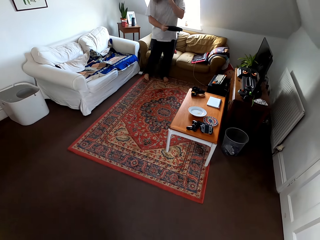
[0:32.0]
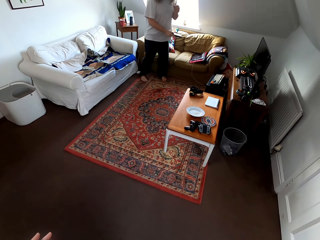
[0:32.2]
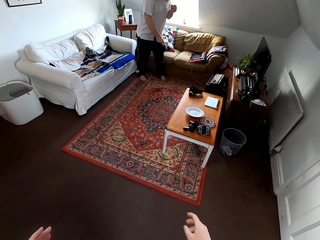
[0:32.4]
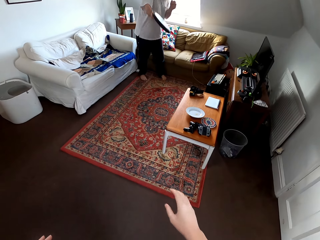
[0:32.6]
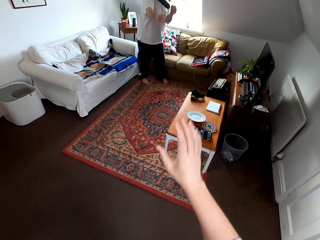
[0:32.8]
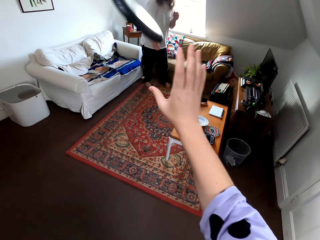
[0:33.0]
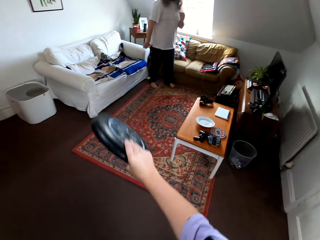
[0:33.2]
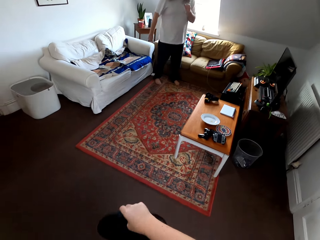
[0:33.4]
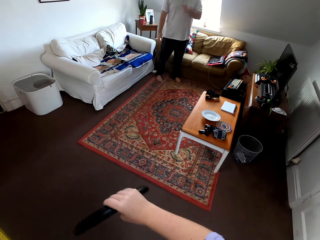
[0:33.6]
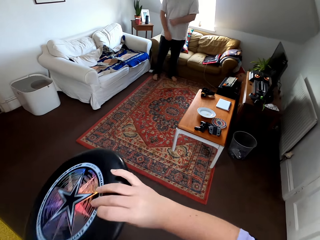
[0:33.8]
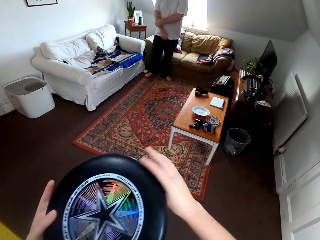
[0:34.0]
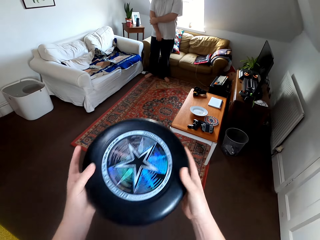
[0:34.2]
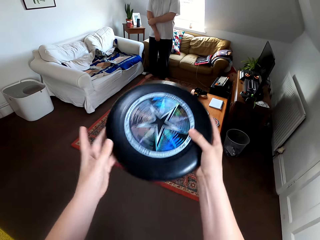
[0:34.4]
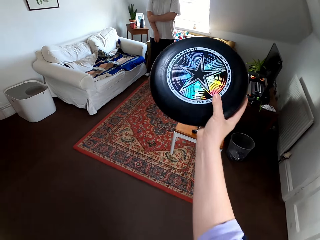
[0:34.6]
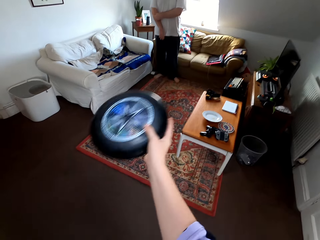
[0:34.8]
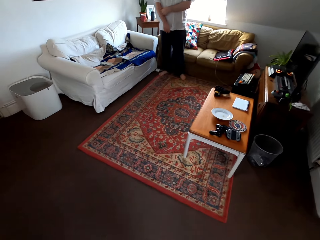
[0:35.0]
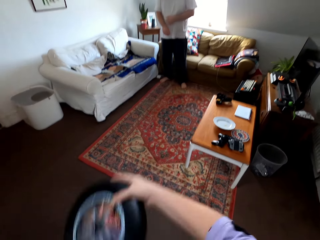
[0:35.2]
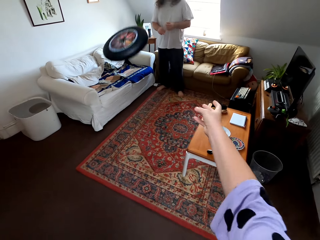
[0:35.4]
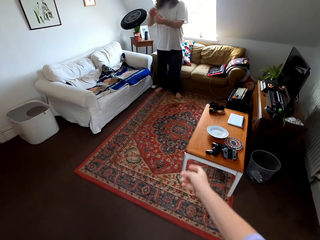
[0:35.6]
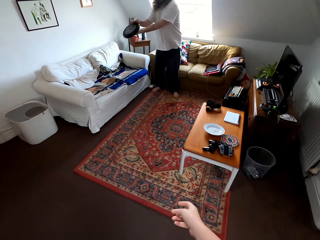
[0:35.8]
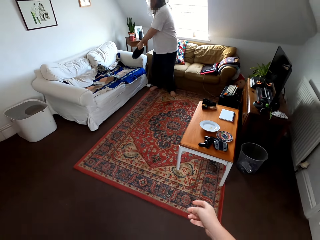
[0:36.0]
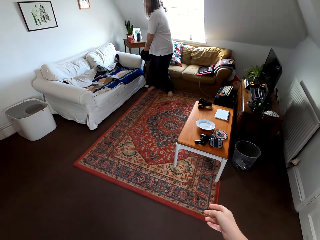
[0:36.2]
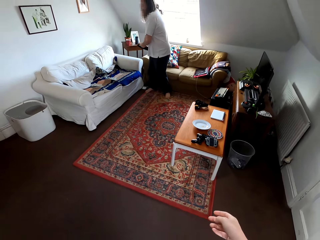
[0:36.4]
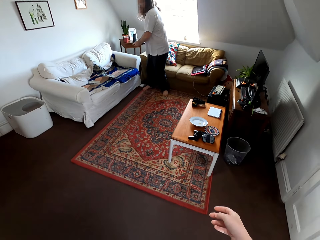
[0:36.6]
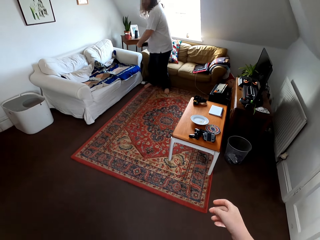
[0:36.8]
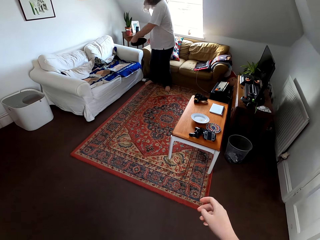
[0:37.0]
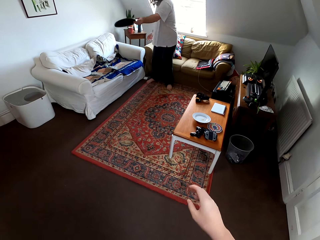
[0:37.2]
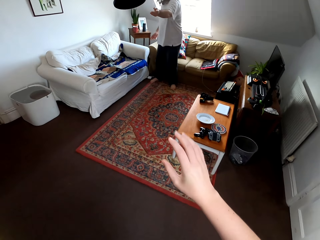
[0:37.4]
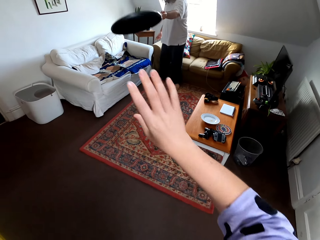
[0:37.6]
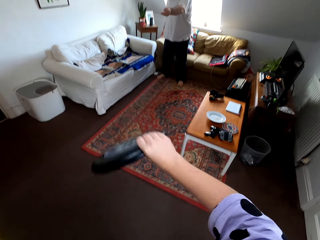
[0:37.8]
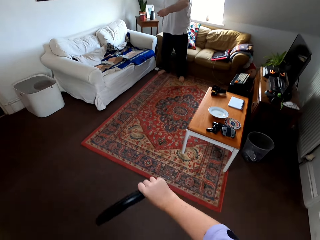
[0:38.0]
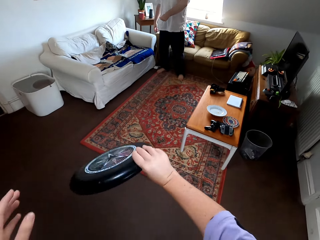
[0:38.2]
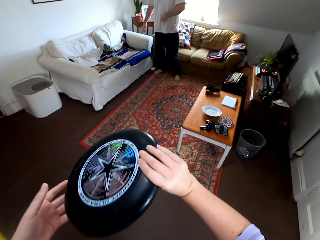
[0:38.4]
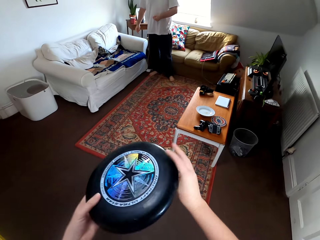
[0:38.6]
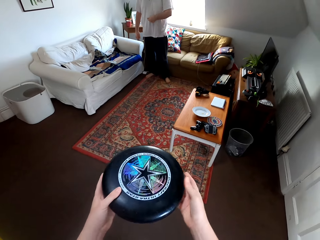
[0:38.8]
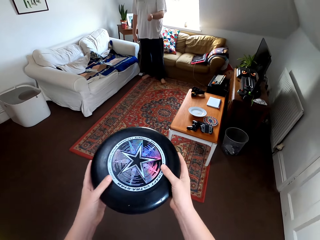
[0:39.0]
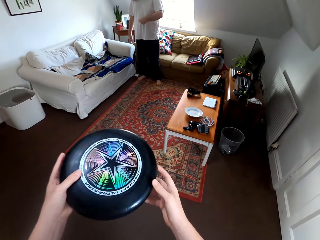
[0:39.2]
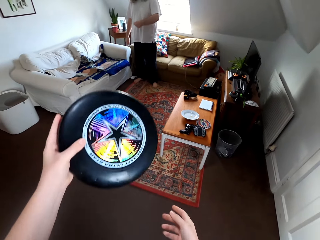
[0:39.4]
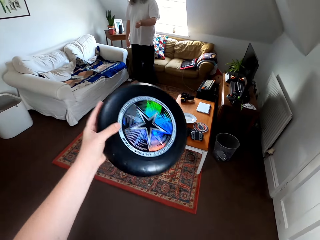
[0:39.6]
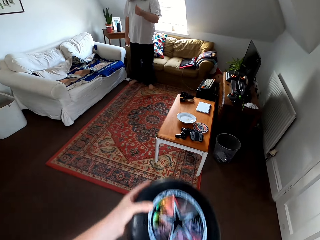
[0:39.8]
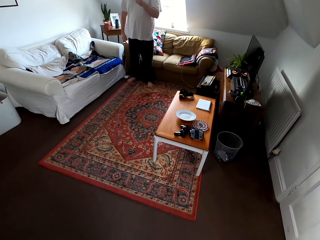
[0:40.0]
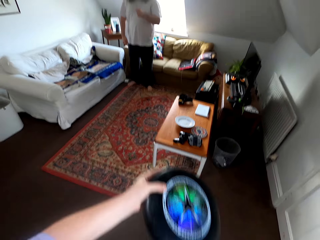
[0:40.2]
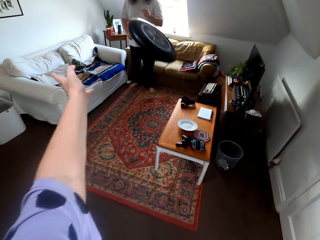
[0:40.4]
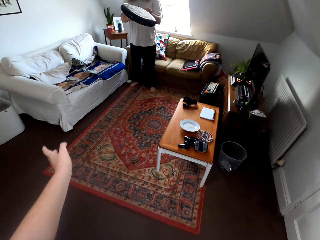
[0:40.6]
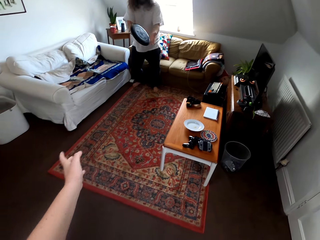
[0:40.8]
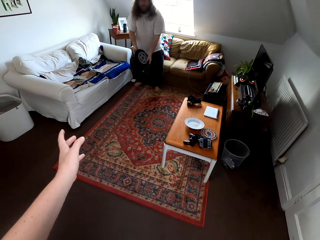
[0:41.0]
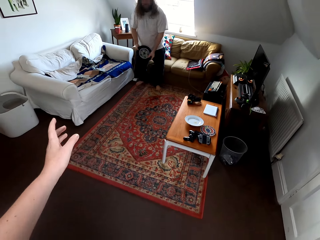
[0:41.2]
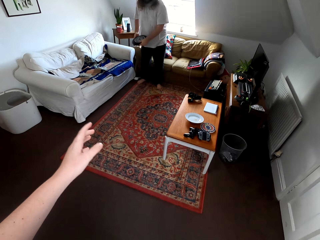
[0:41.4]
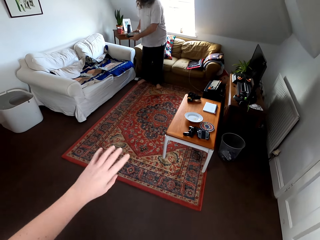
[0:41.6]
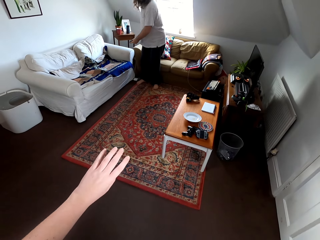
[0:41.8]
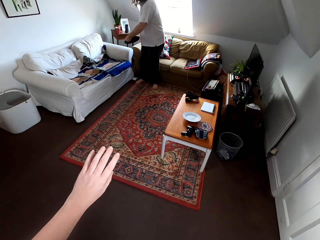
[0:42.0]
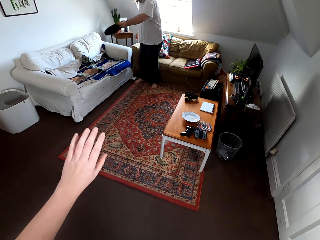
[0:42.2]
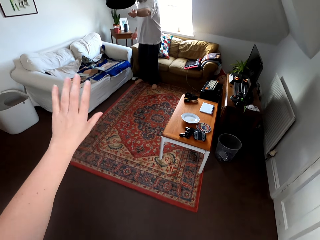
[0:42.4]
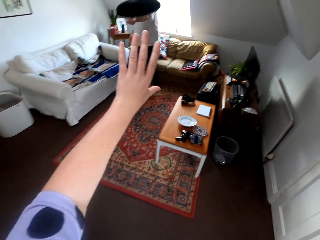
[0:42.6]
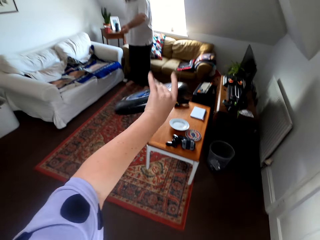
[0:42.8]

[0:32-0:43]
A man talks to the camera wearer. The camera wearer plays catch with the man.

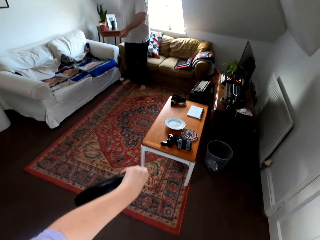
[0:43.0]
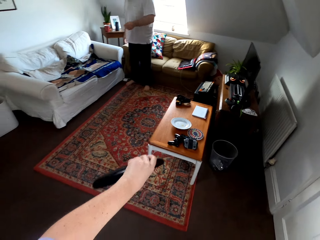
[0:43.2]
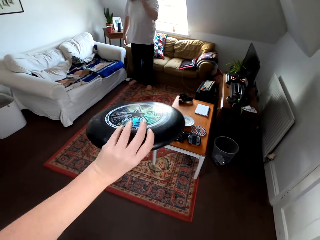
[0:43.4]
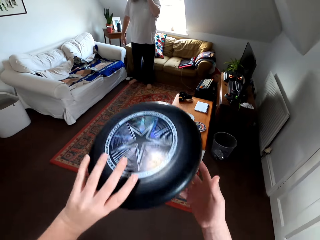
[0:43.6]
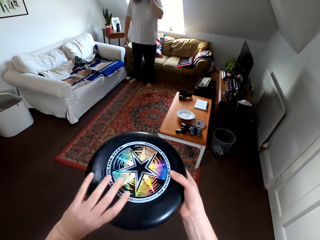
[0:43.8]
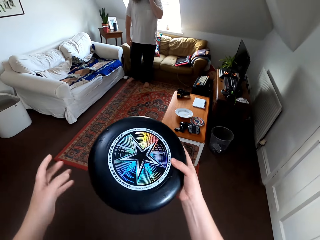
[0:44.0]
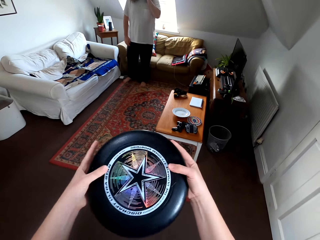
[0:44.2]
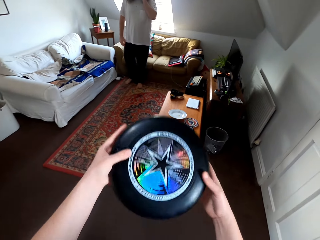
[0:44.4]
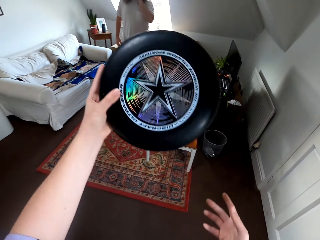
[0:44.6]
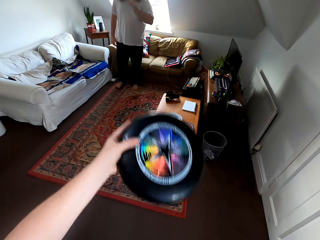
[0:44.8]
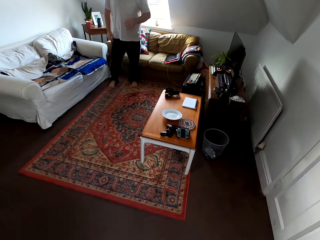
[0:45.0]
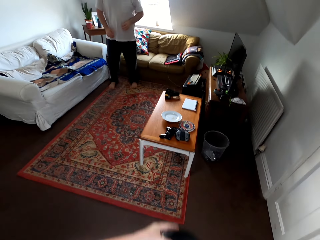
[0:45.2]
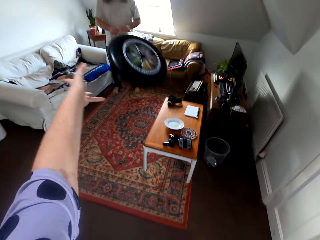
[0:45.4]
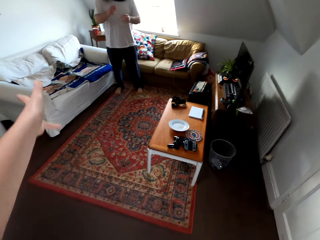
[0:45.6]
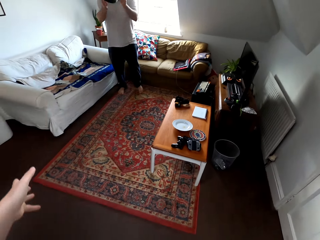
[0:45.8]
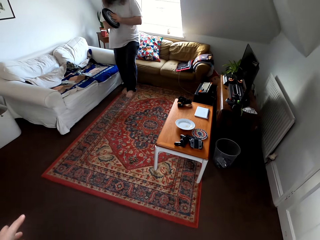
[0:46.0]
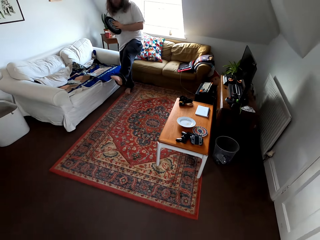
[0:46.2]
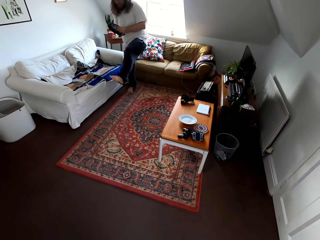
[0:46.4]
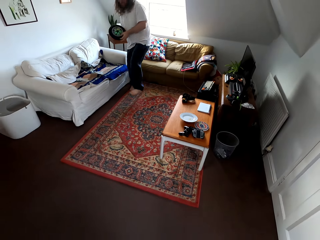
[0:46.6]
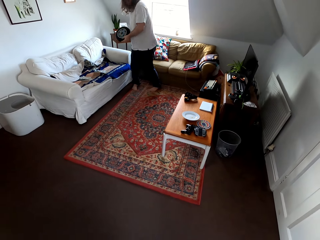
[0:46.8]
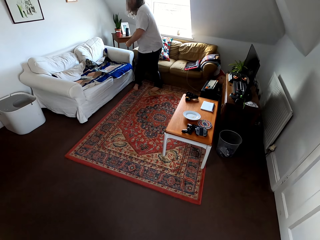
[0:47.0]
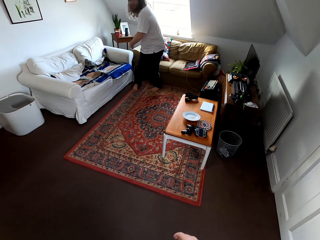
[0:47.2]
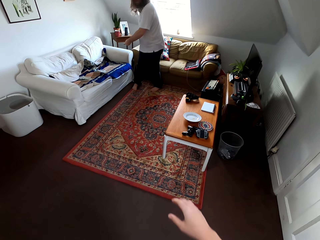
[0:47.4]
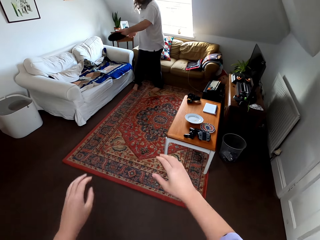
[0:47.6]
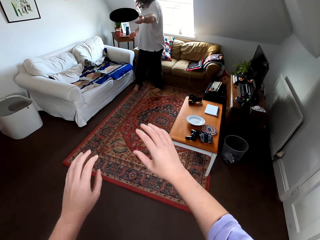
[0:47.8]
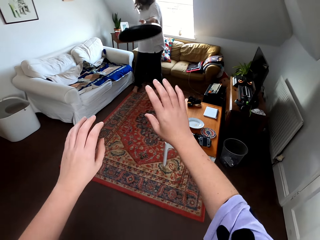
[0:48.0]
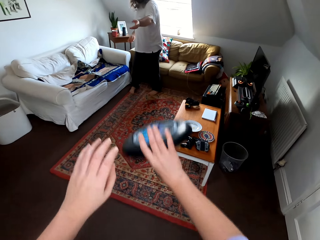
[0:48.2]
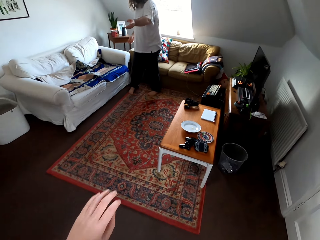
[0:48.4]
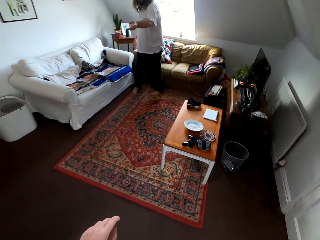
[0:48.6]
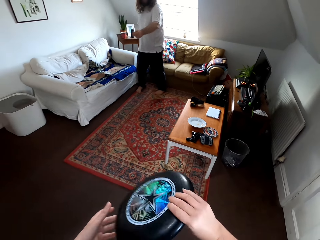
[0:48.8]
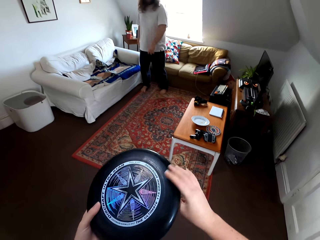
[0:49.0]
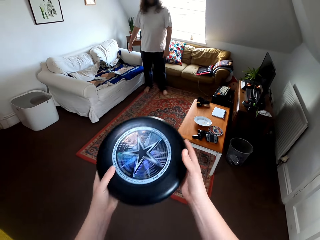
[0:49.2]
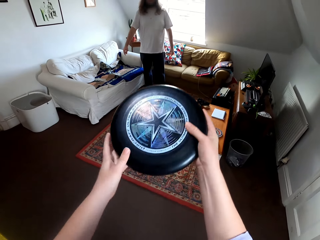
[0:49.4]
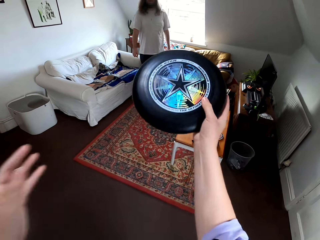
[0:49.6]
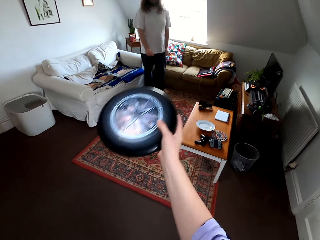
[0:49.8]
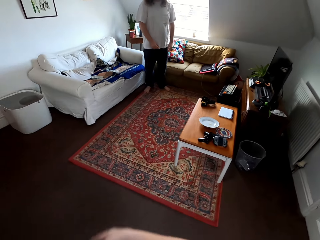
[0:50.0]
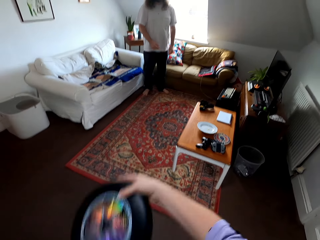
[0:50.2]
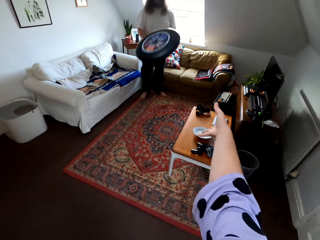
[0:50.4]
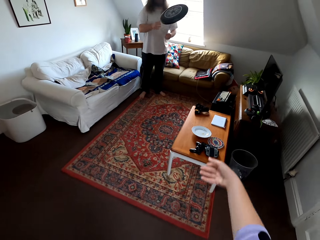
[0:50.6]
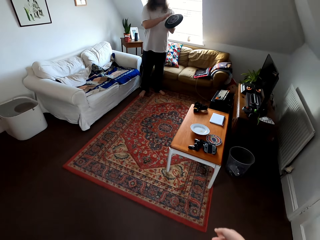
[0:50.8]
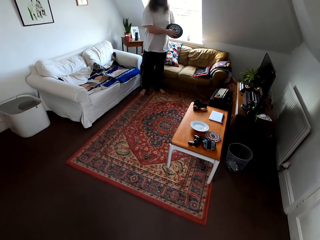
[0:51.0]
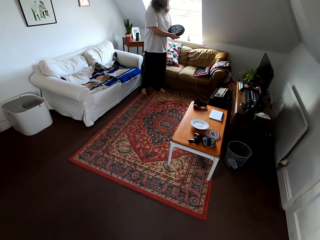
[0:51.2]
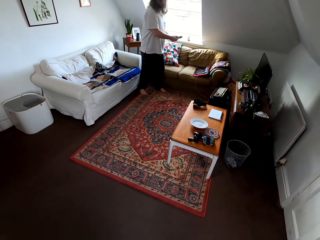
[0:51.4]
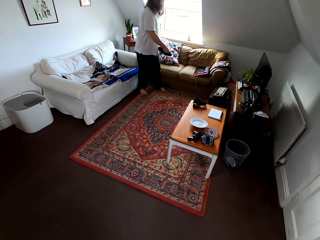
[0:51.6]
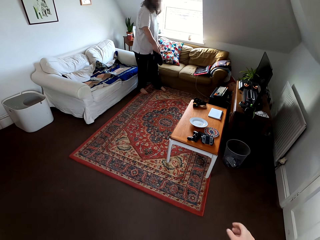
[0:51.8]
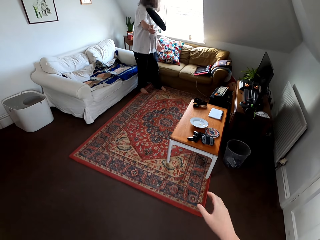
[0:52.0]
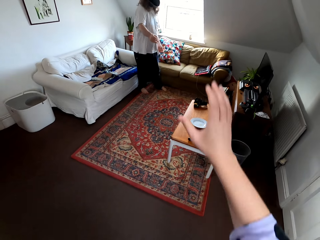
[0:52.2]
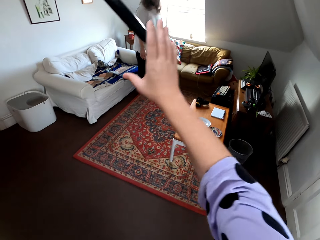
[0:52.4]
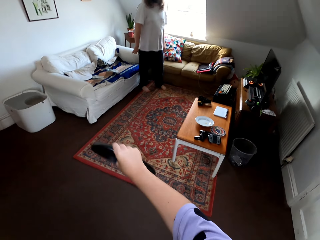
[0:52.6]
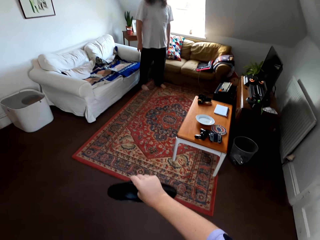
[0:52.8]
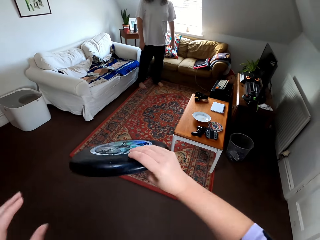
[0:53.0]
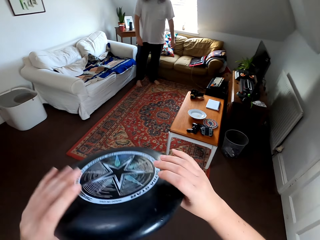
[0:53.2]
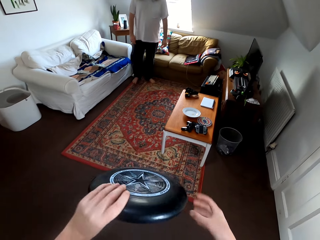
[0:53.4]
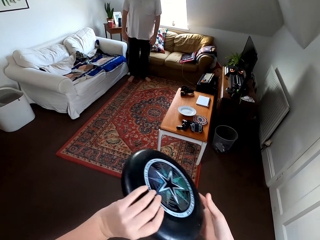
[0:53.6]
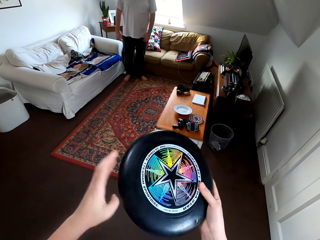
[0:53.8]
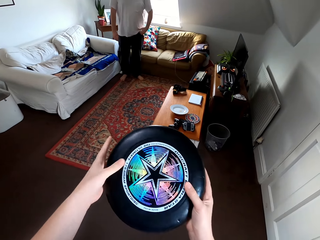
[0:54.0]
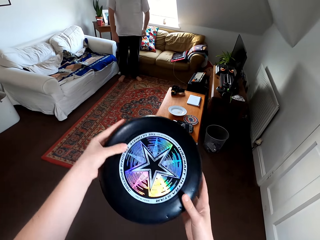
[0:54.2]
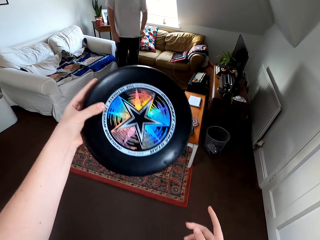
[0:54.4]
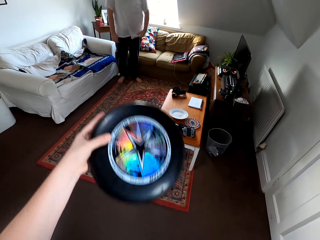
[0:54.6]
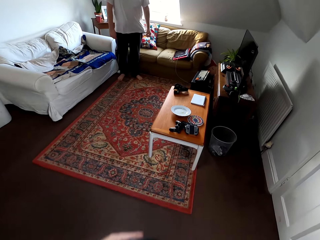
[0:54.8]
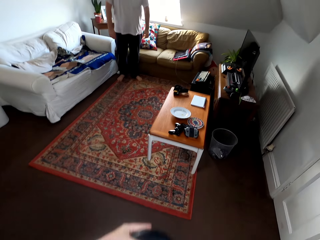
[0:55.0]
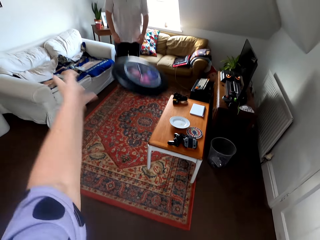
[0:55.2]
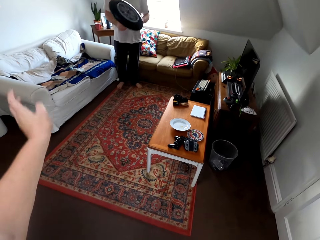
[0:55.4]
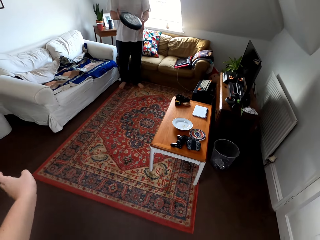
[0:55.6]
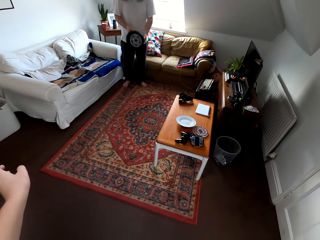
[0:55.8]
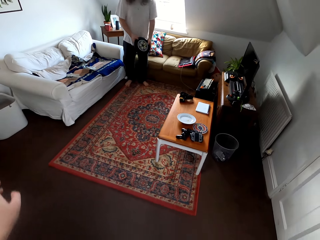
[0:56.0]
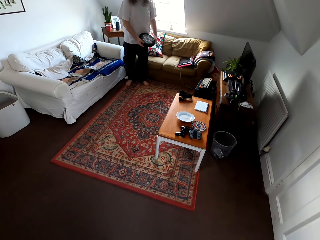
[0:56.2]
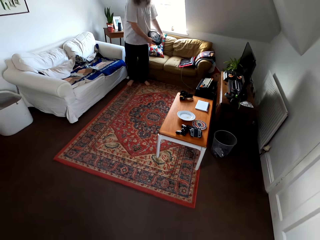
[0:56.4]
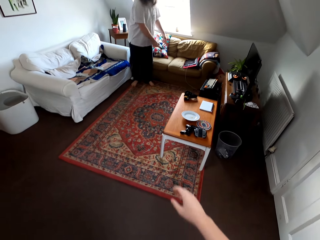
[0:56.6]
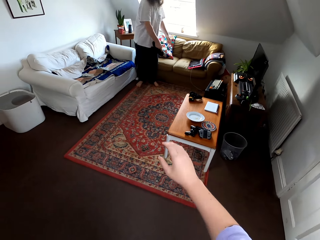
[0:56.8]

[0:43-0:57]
The camera wearer talks to a man. They play catch with the man. They talk to the man. The man plays catch with the camera wearer.
